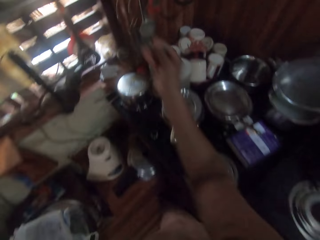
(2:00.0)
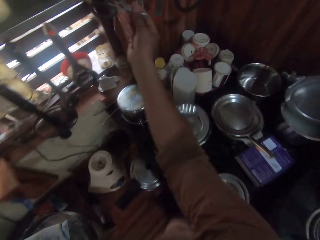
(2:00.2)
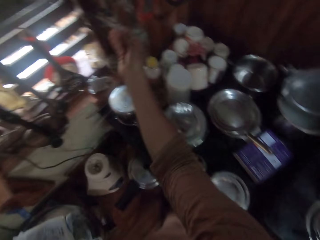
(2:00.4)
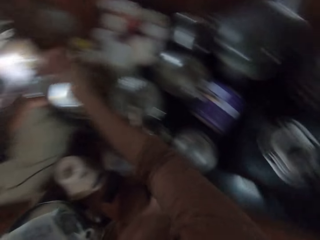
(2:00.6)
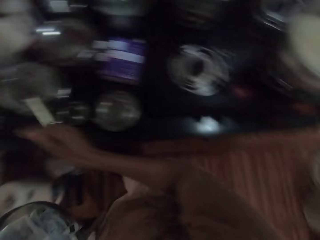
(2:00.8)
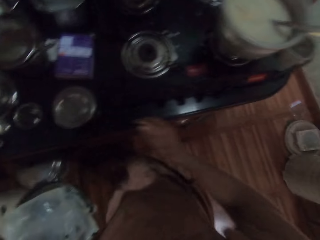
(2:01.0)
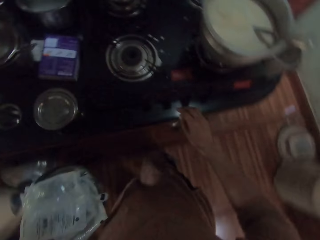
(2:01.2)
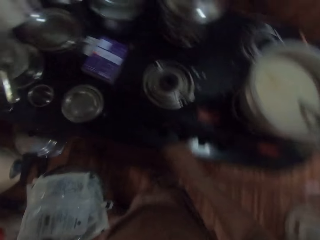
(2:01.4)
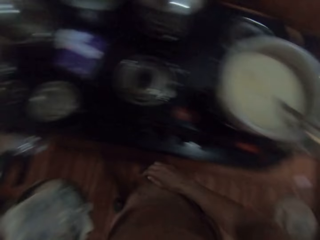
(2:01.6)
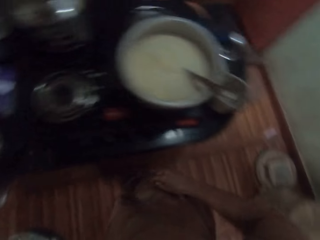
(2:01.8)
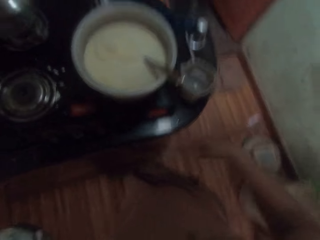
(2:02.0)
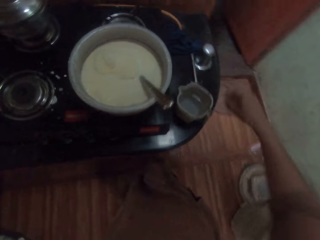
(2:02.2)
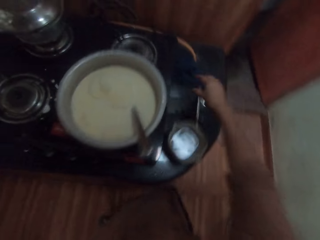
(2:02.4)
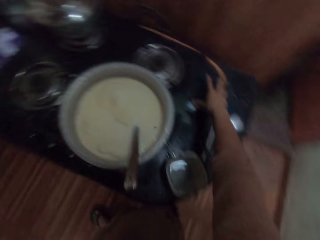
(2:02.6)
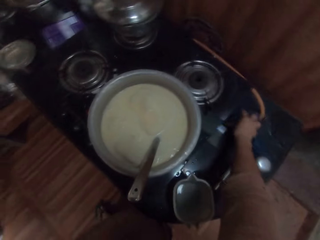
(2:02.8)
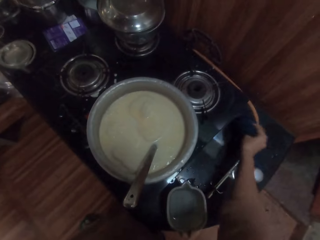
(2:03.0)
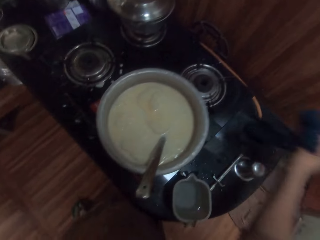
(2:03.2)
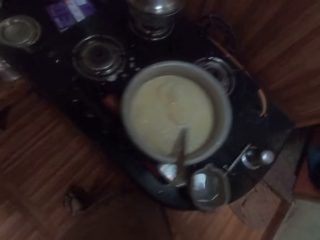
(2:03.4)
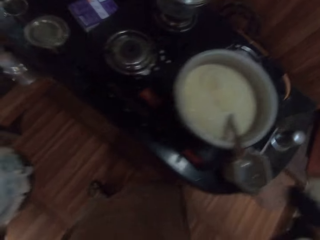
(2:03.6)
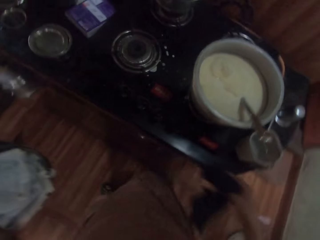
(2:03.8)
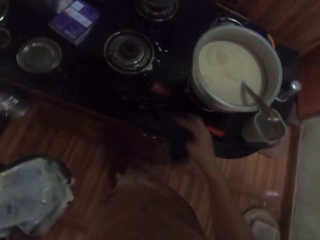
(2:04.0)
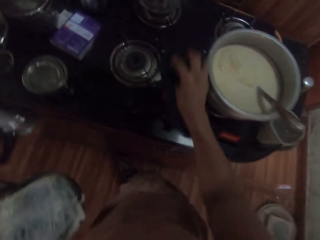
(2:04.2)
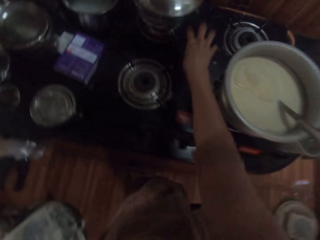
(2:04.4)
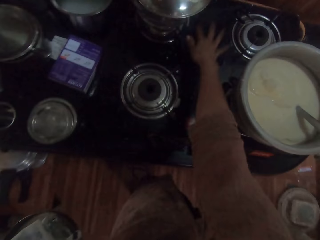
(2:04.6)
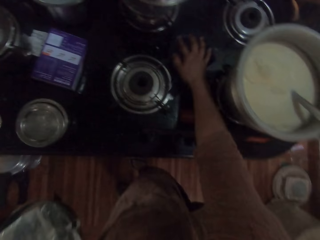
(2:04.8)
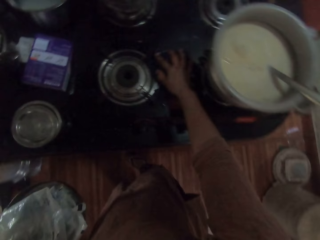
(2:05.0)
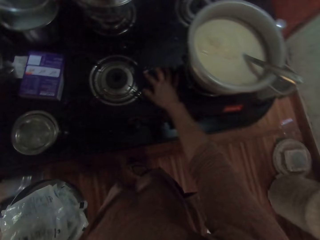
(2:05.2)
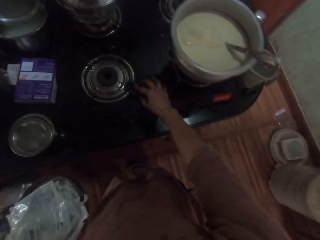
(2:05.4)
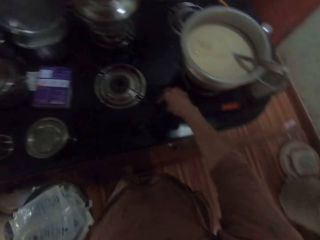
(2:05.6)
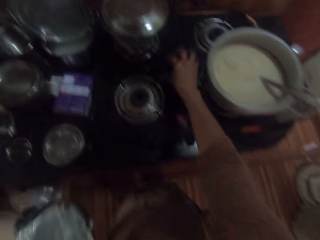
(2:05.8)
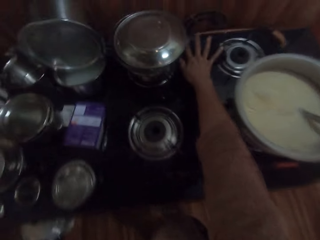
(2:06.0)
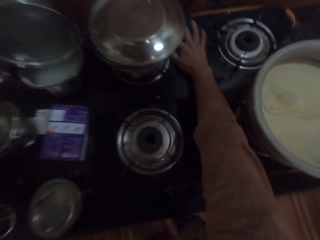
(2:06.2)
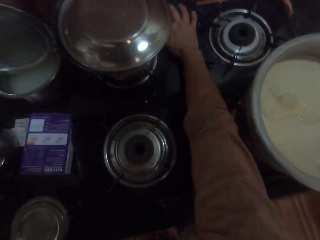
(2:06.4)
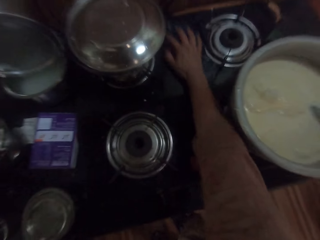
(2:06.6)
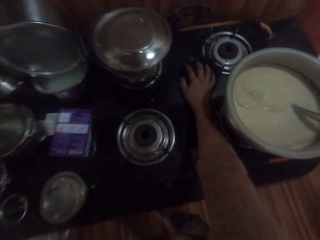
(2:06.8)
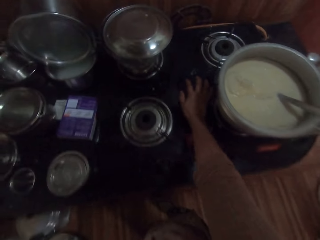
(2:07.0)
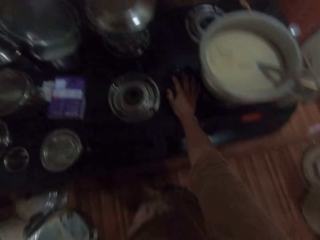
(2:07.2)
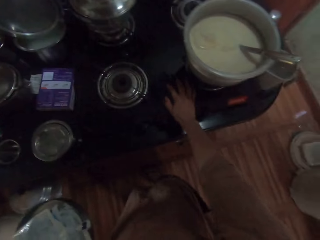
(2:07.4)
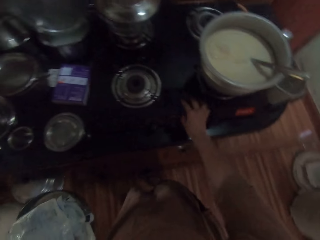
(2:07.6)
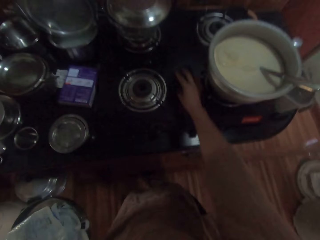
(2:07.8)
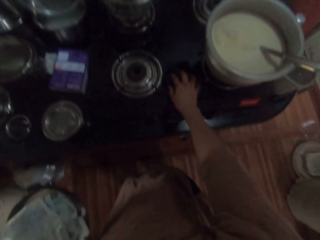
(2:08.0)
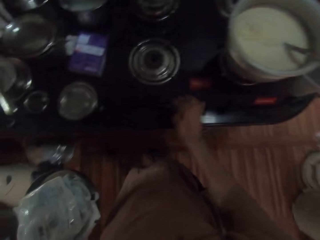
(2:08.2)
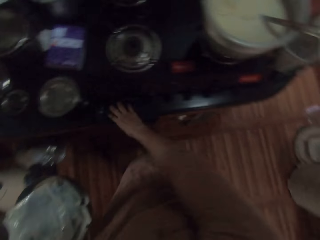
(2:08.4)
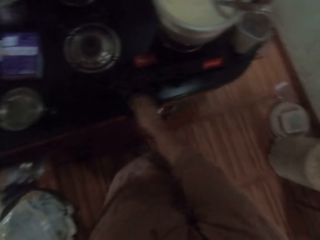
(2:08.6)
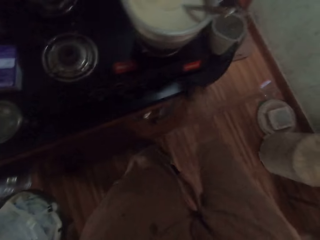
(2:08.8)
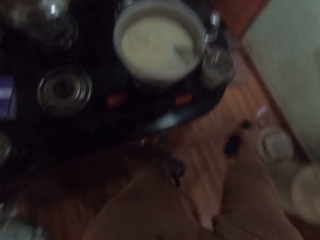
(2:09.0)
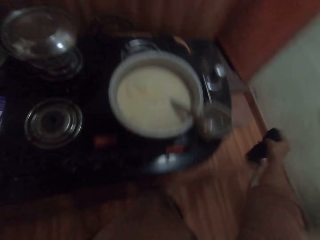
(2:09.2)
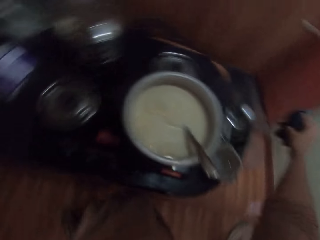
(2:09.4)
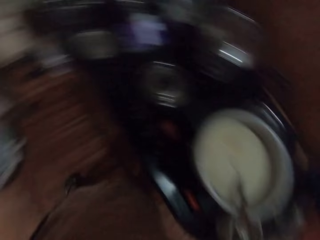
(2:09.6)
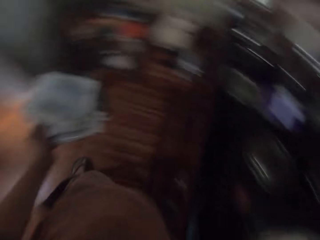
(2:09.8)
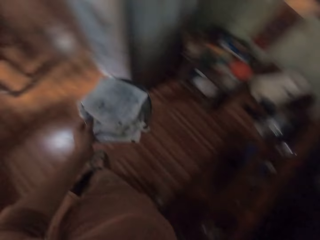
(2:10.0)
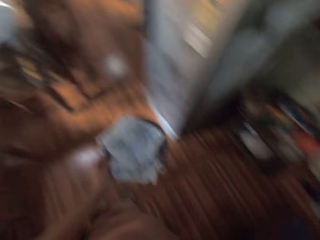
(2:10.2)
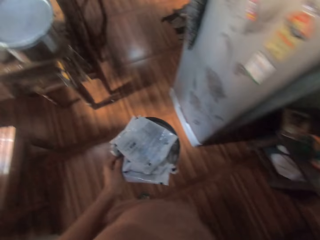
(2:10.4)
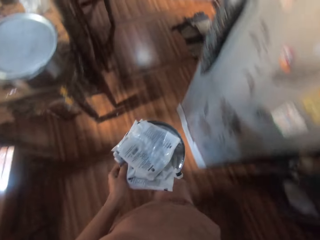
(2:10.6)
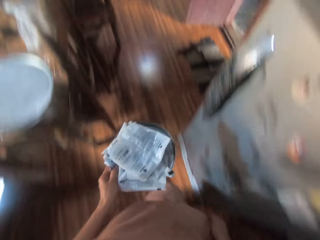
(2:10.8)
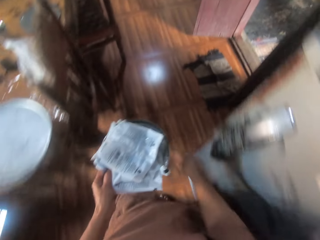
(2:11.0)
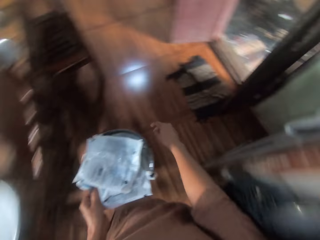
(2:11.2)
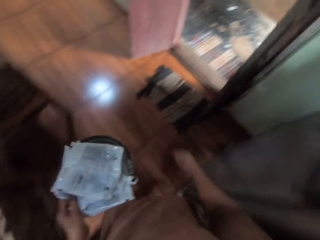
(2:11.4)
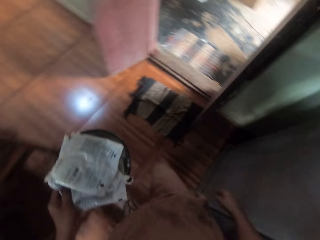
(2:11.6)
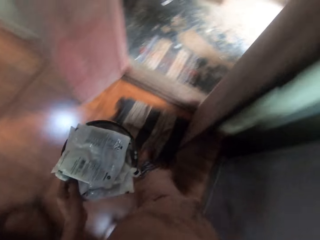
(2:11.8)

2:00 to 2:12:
The camera wearer hangs the scissors in her right hand on the wall. She picks up a cloth on the gas stove with her right hand. She cleans the gas stove with the cloth in her right hand. She puts the cloth in her right hand on the gas stove. She walks to a sink outside the kitchen.

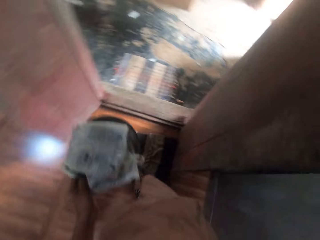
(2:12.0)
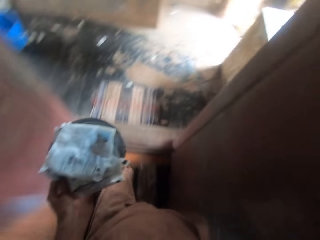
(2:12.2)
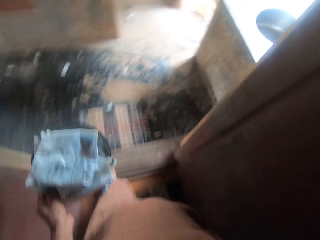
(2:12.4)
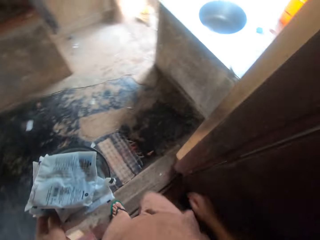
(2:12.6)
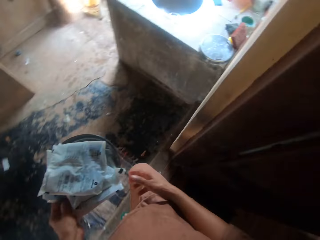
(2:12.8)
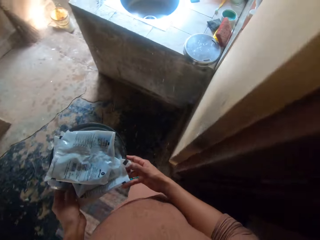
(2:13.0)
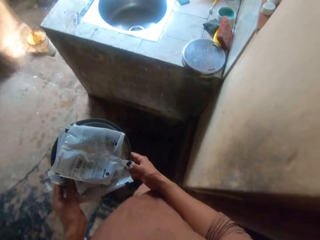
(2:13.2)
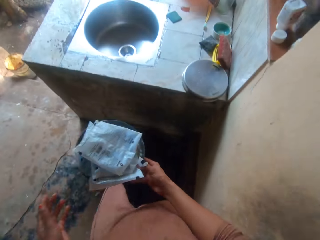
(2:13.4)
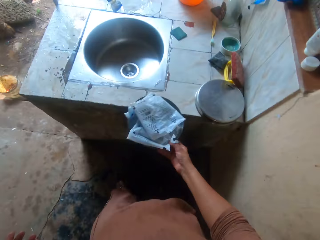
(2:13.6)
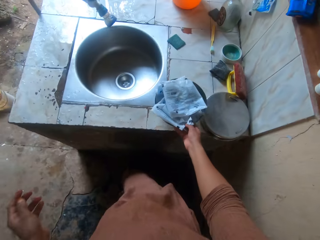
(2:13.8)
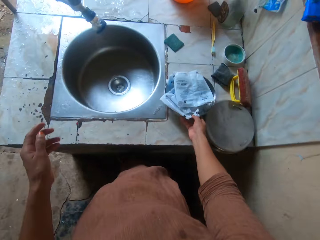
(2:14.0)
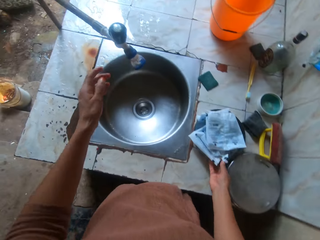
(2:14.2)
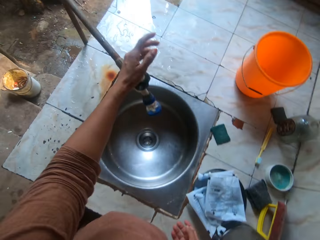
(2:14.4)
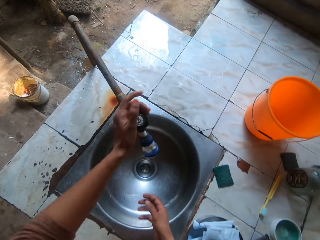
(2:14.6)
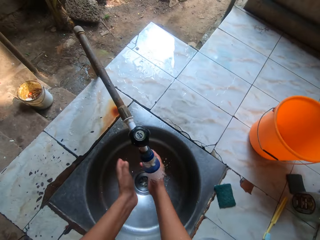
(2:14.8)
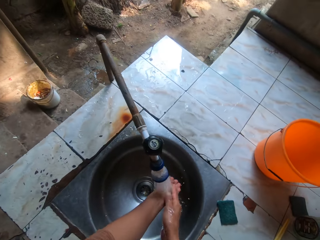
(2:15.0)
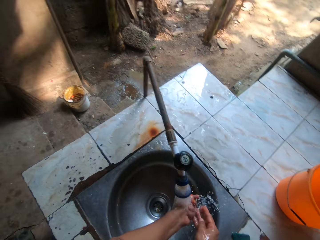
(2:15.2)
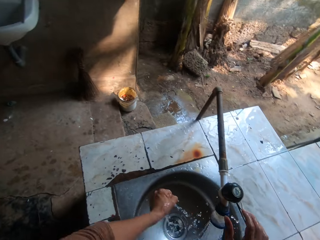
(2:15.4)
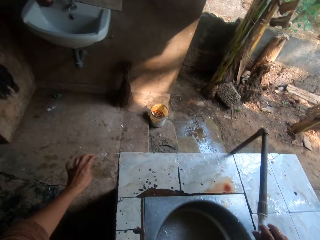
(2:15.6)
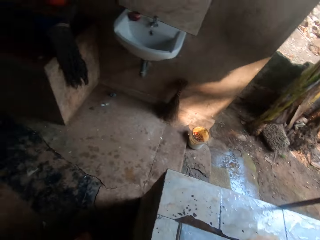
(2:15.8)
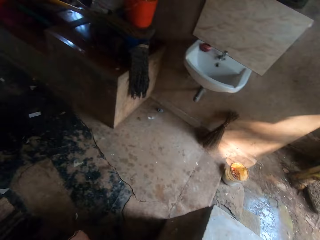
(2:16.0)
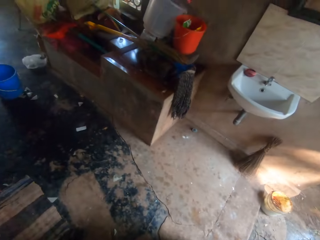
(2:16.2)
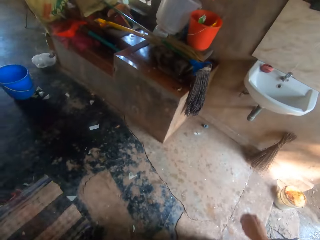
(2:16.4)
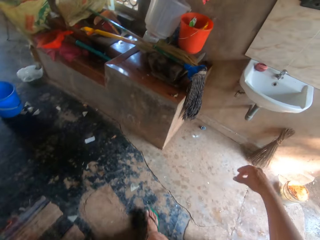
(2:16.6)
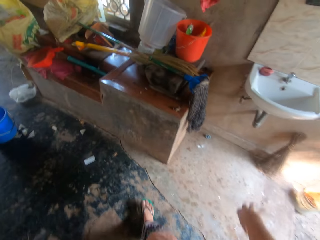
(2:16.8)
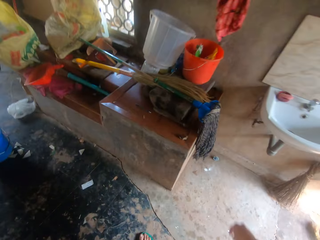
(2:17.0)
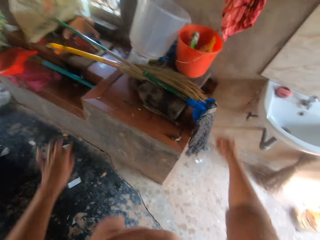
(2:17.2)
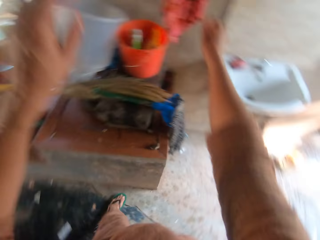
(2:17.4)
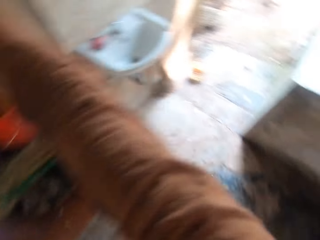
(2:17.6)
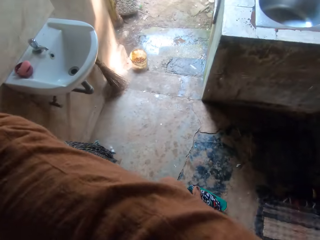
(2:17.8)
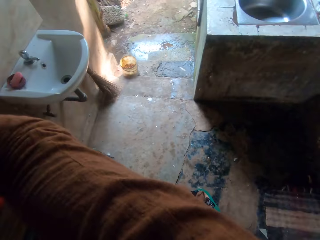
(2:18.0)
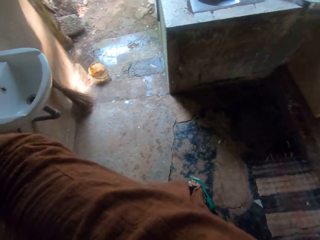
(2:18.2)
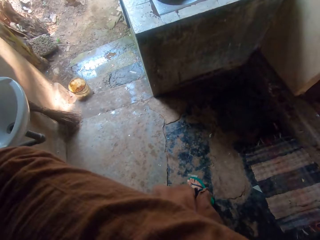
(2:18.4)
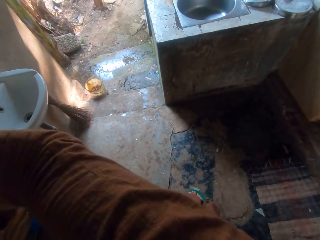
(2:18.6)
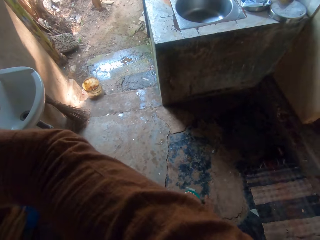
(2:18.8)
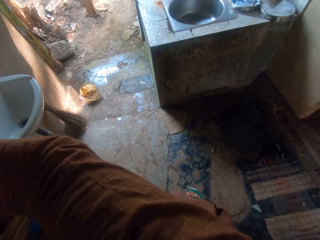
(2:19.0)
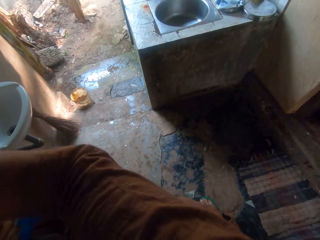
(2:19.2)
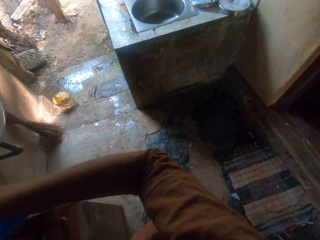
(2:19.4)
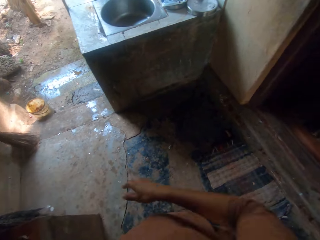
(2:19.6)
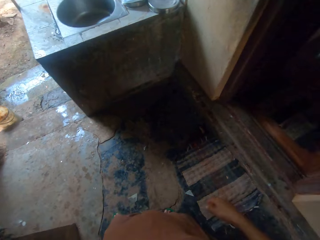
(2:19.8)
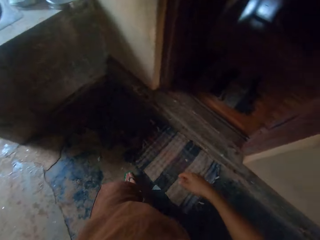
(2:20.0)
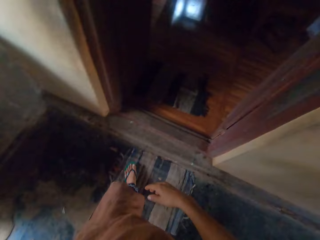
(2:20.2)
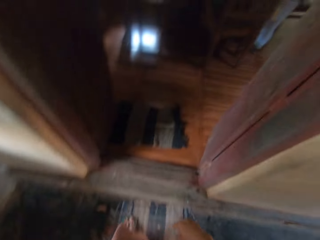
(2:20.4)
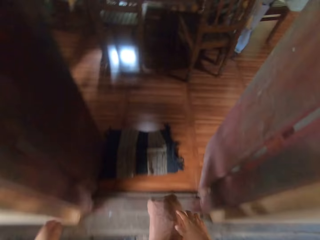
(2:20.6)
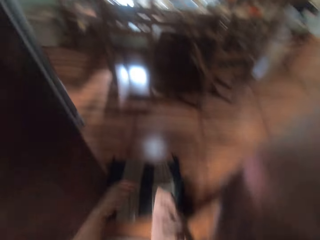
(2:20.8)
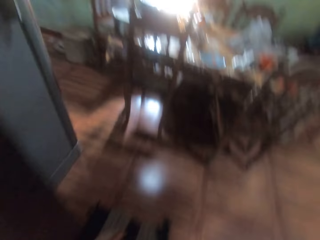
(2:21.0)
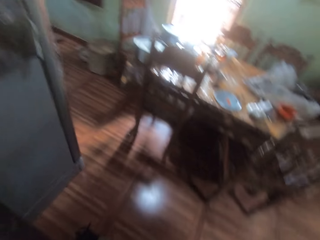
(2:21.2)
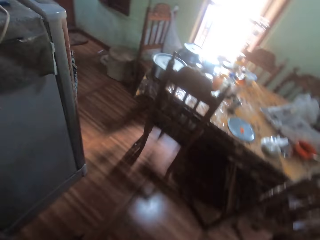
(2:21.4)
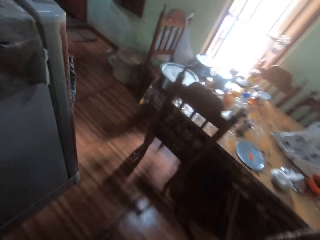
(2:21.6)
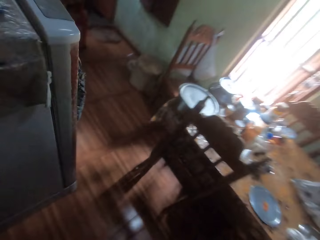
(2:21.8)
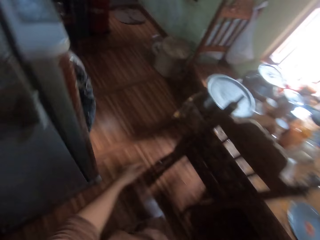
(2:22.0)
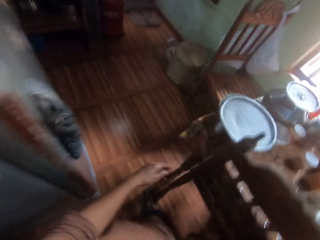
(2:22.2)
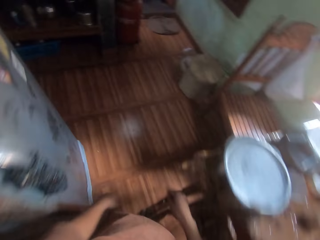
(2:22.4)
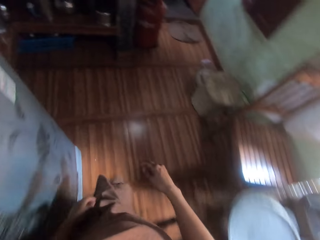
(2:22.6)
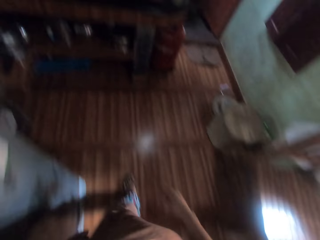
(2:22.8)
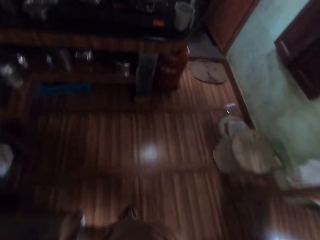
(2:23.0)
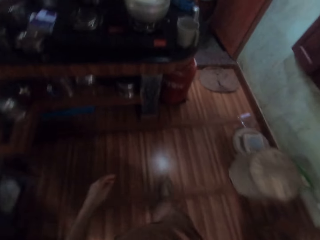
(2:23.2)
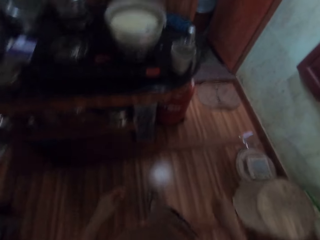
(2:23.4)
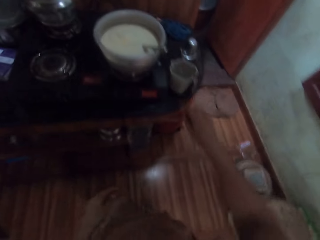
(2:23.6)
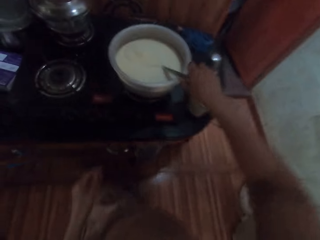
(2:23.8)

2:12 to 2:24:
The camera wearer passes the pot in her left hand to her right hand. She puts the pot in her right hand on a countertop. She puts the empty packets on the table. She opens a tap on the sink with her left hand. She rinses her hand under the tap. She walks towards the kitchen towel. She cleans her hands on a cloth on the wall. She walks back into the kitchen.
